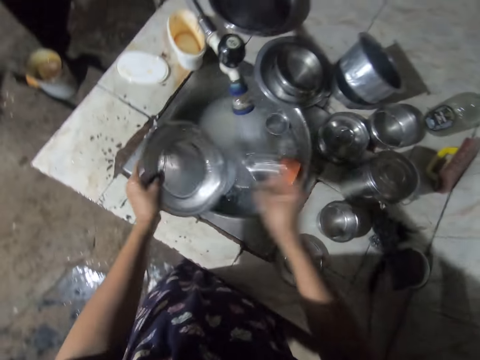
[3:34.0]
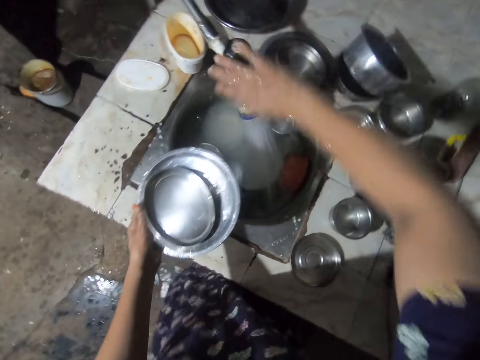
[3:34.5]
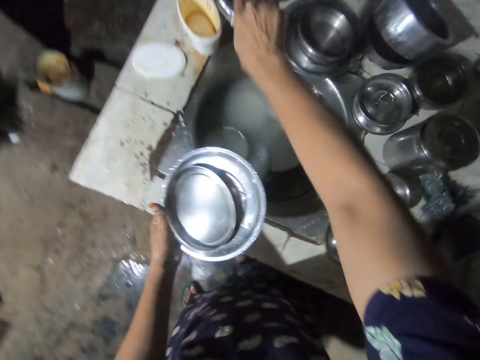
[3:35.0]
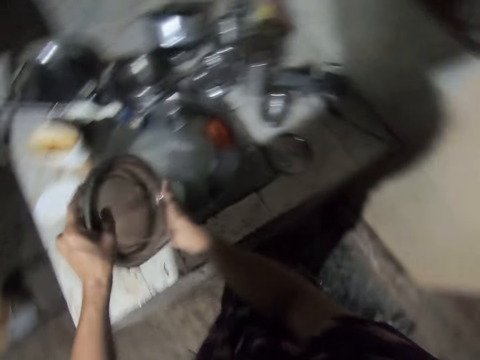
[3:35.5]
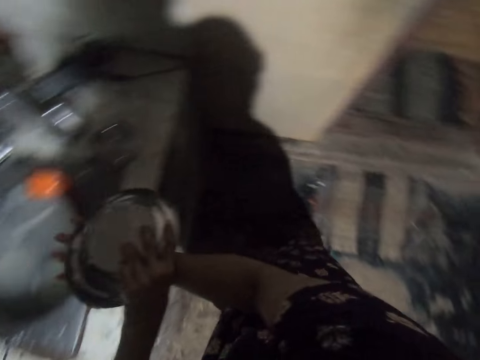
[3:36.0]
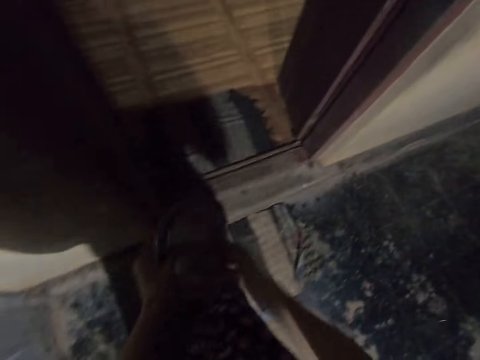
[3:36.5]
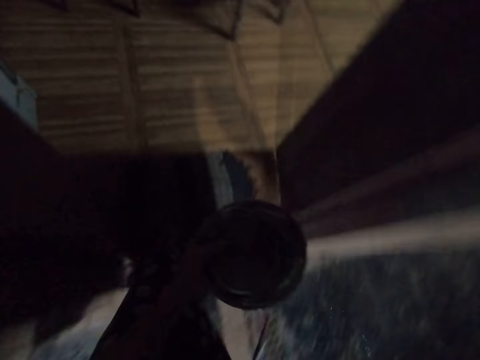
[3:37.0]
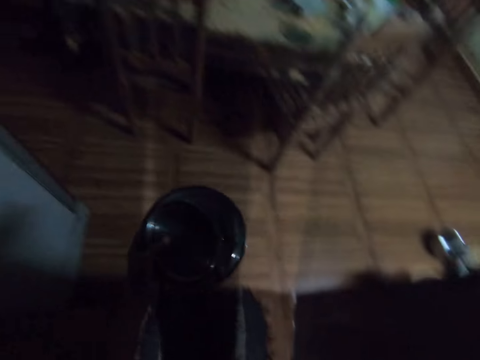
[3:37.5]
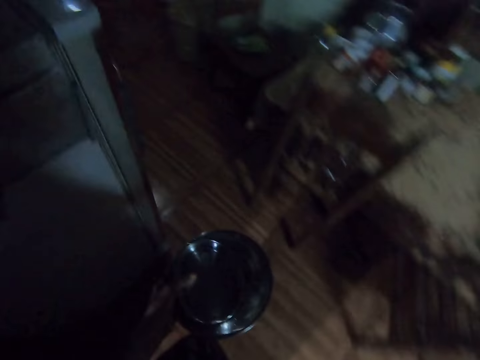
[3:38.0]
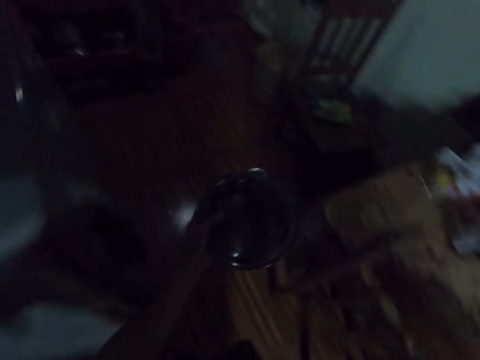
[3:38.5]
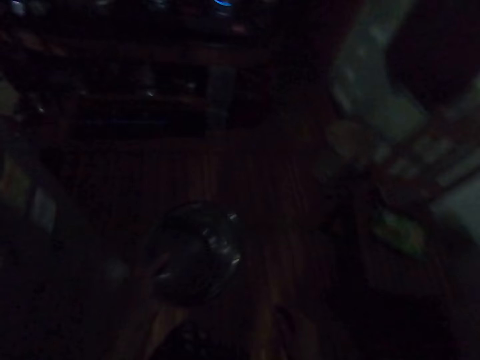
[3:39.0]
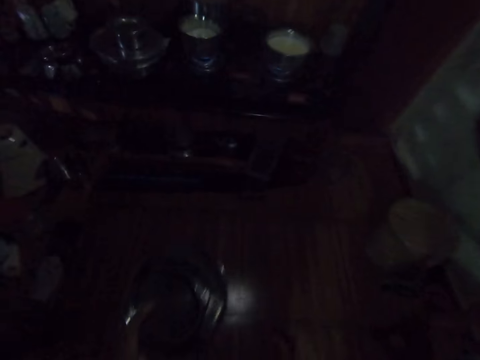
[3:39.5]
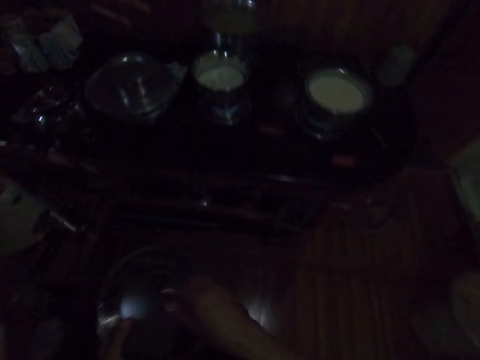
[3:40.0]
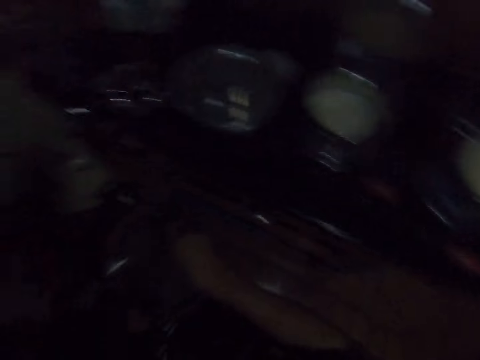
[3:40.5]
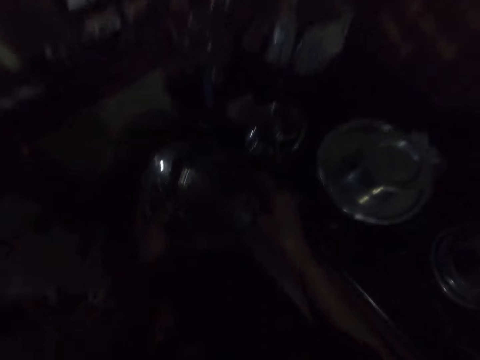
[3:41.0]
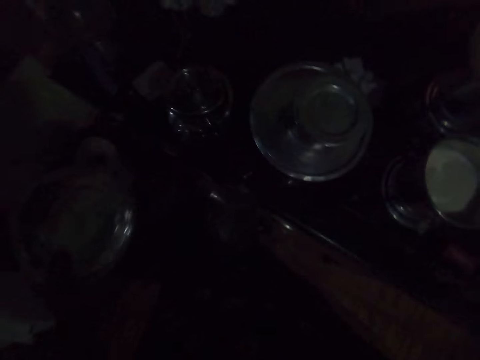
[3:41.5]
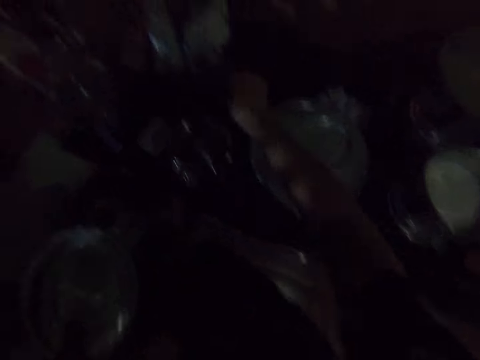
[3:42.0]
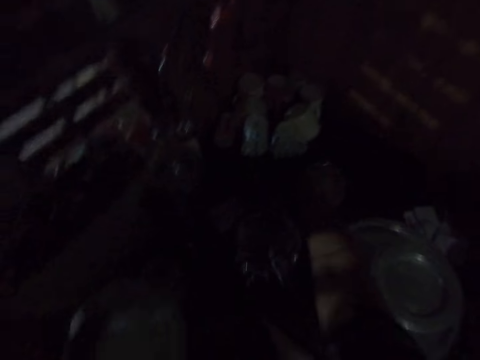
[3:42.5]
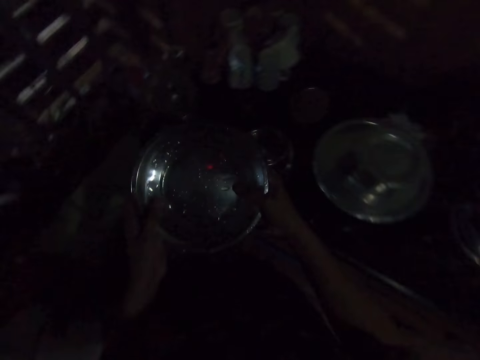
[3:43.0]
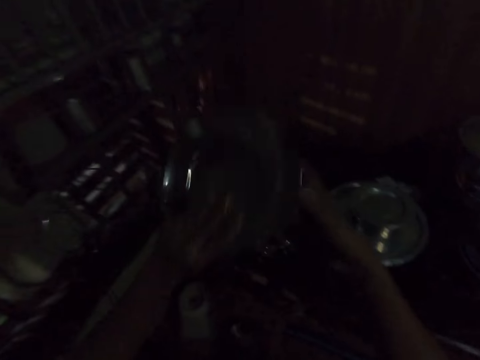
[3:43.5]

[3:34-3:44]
The camera wearer places a bowl to his left hand. He closes the kitchen tap water with his right hand. He walks around a kitchen room. He places the bowl on the kitchen counter with his right hand.

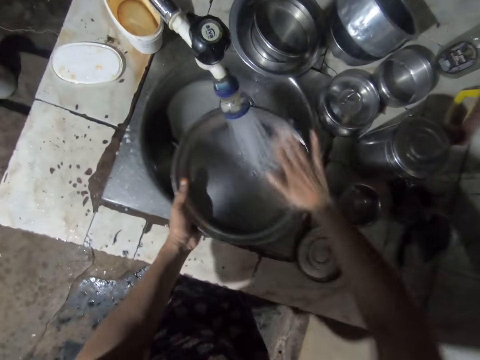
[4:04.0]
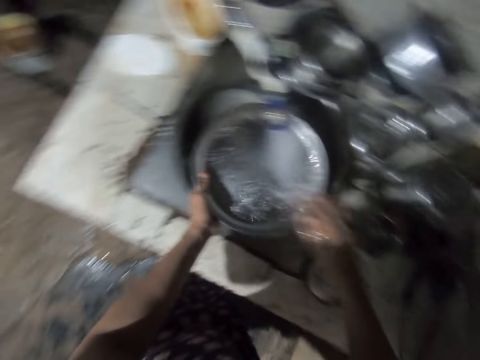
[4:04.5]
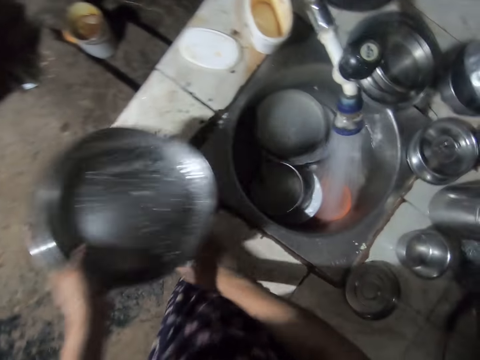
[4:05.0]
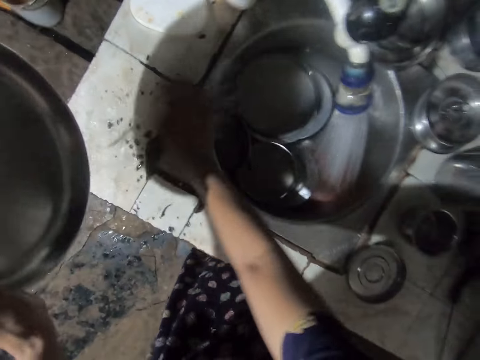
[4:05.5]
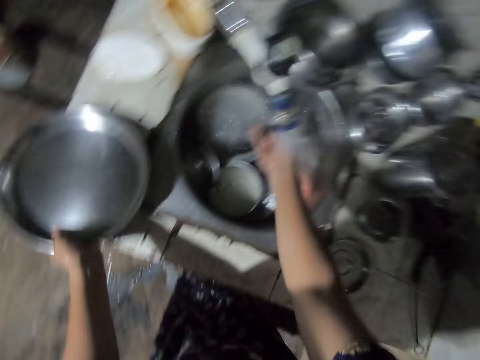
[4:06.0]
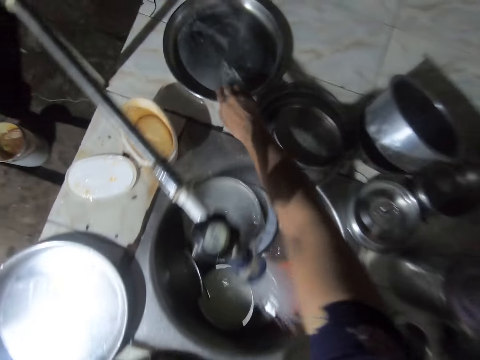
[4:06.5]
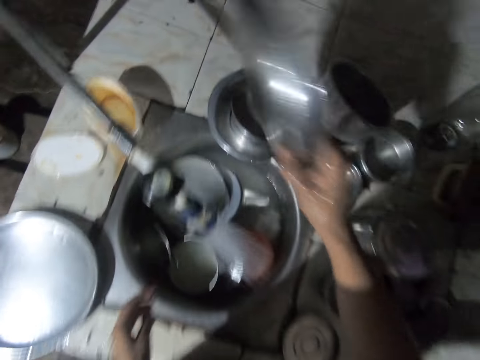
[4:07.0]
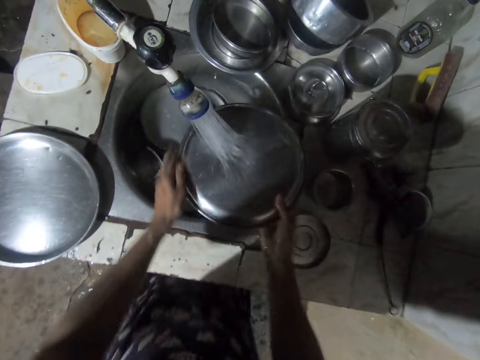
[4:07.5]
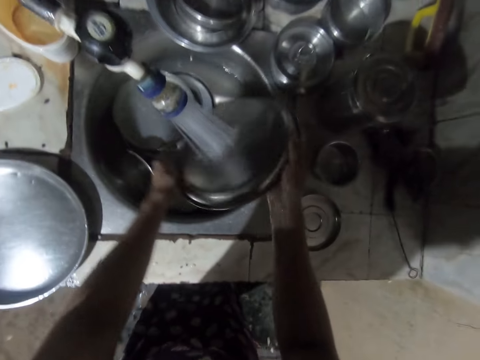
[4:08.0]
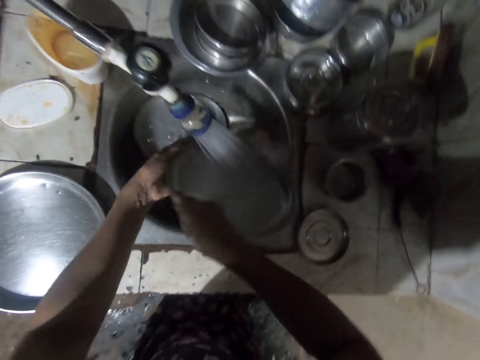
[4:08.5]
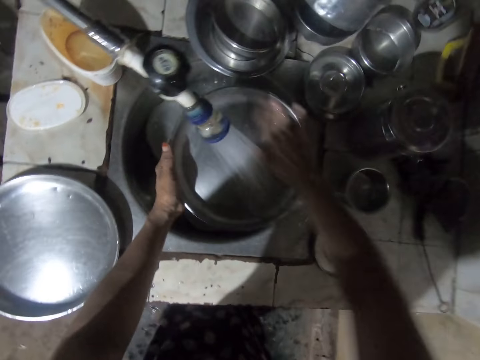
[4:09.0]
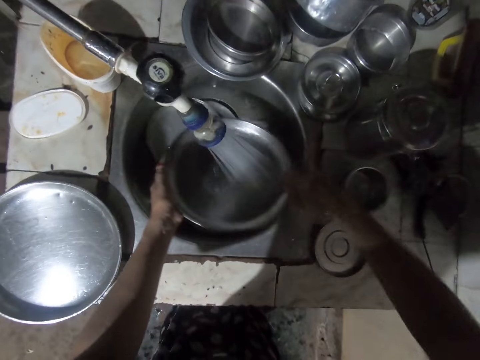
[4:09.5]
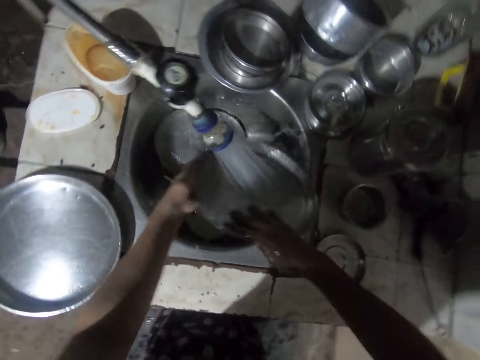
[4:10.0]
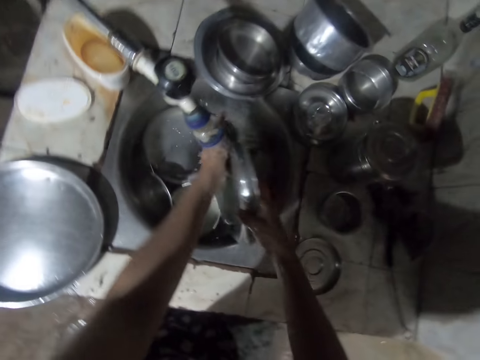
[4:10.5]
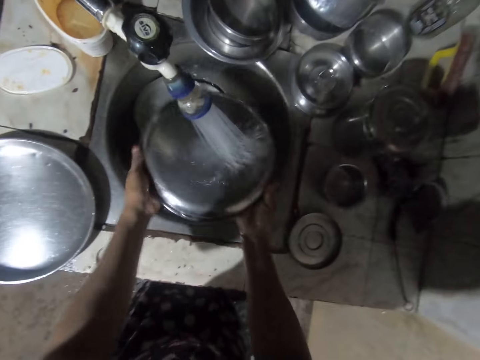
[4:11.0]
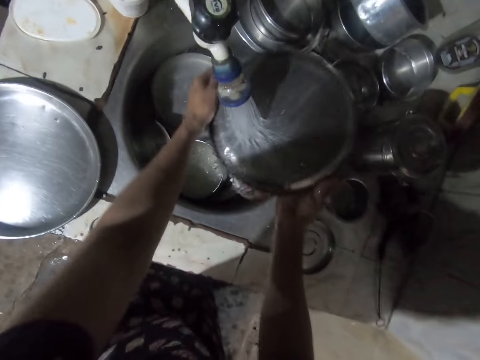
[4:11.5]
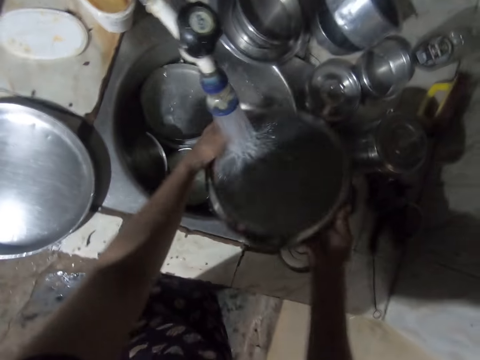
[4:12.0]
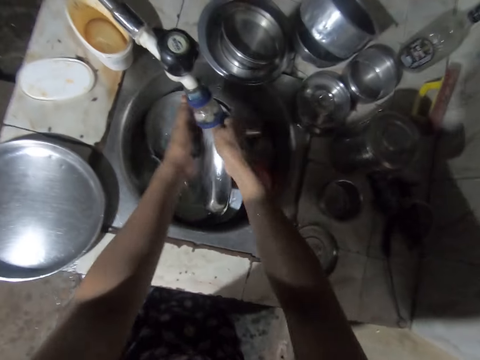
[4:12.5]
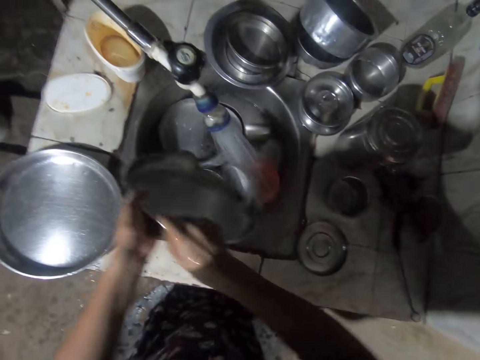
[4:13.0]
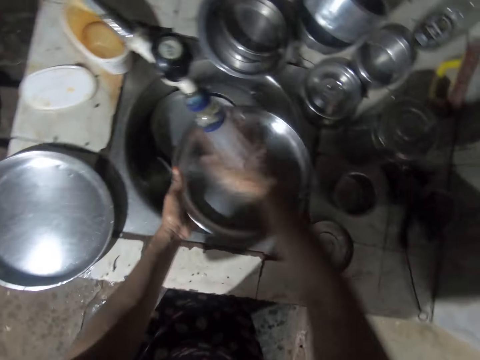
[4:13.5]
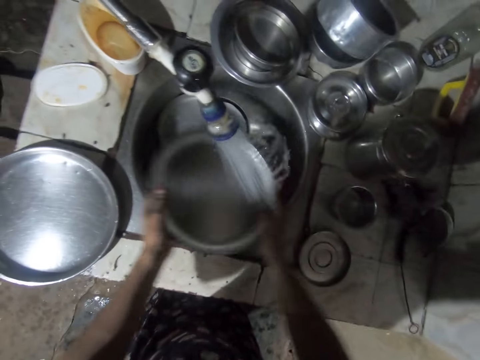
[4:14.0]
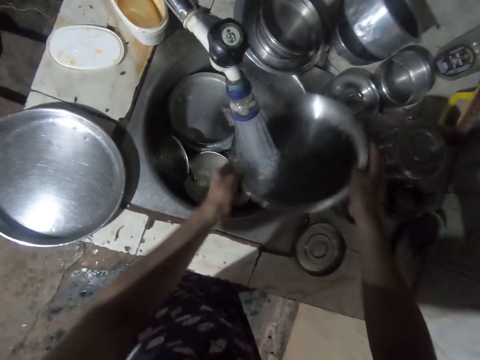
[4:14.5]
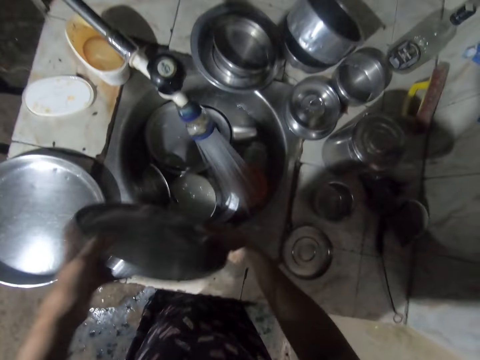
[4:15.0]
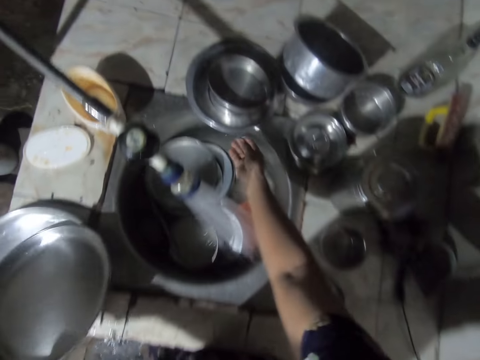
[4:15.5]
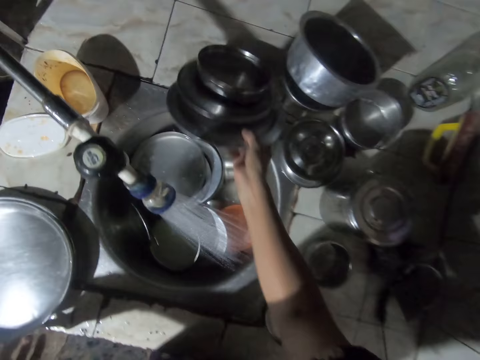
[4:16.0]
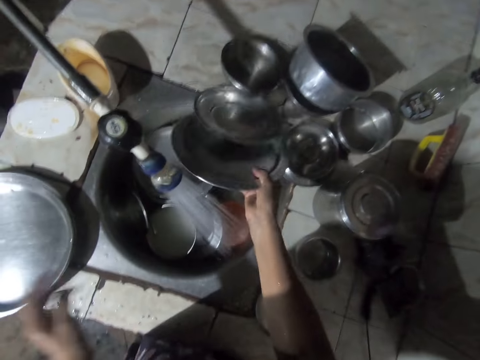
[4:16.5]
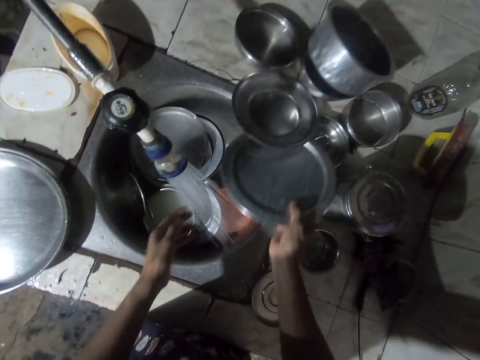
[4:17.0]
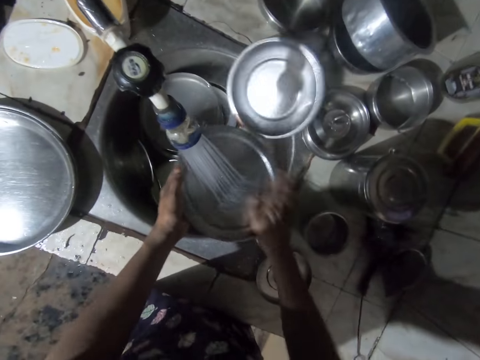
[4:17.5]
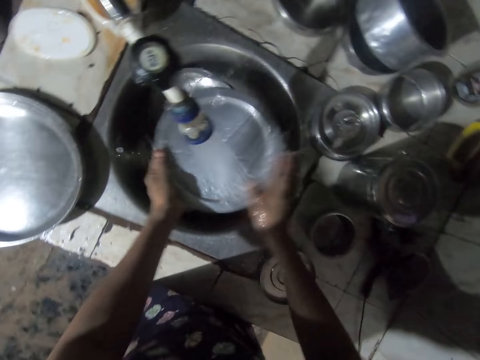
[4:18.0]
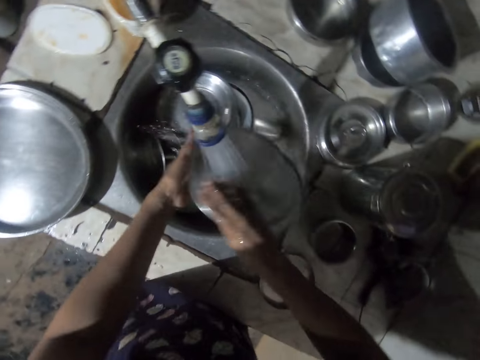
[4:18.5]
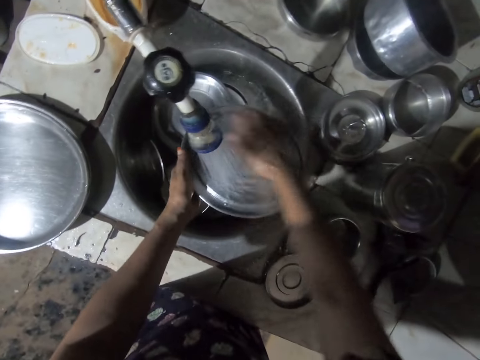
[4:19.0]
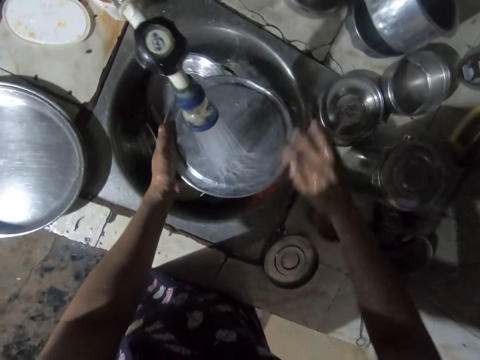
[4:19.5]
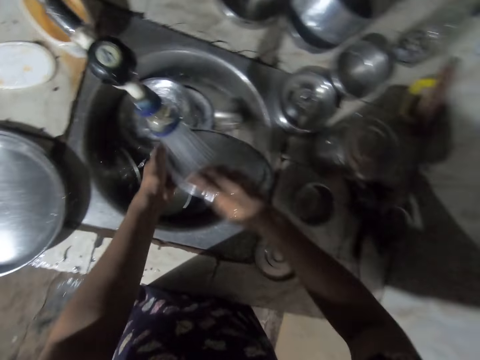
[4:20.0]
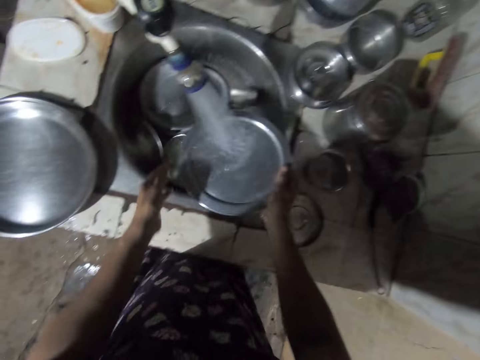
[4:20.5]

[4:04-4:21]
The camera wearer wipes a kitchen counter with the right hand. They pour the water on the kitchen sink with a tray. They place the tray on the kitchen counter with the left hand. They pick up the tray on the kitchen counter with the right hand. They rinse the tray on the kitchen sink with tap water. They place the tray on the kitchen counter with the left hand. They pick up a cooking pot lid from the kitchen counter with the right hand. They rinse the cooking pot lid on the kitchen sink with tap water.
